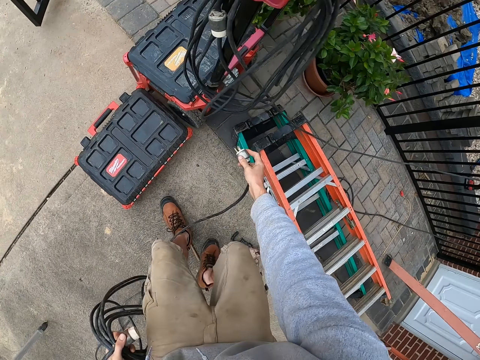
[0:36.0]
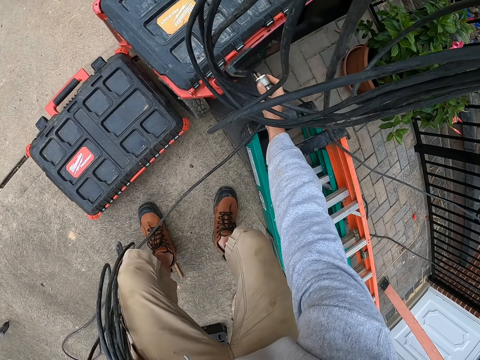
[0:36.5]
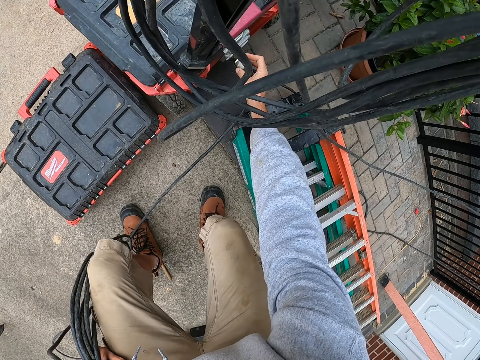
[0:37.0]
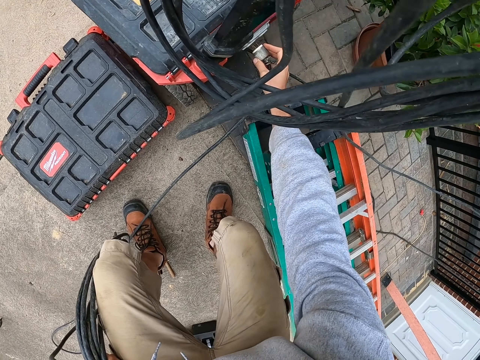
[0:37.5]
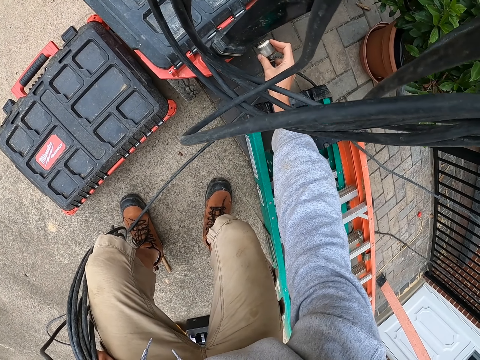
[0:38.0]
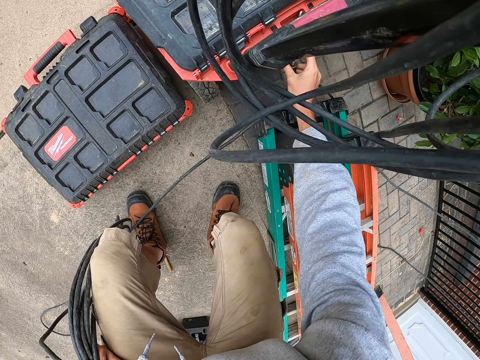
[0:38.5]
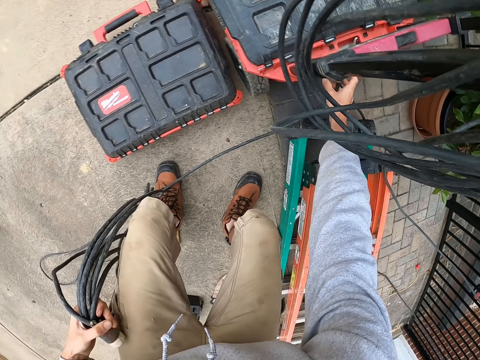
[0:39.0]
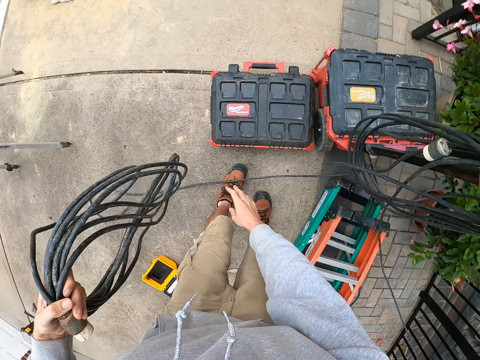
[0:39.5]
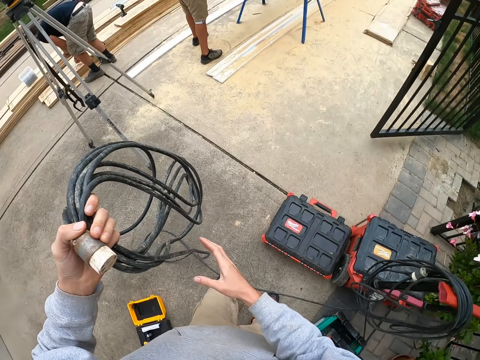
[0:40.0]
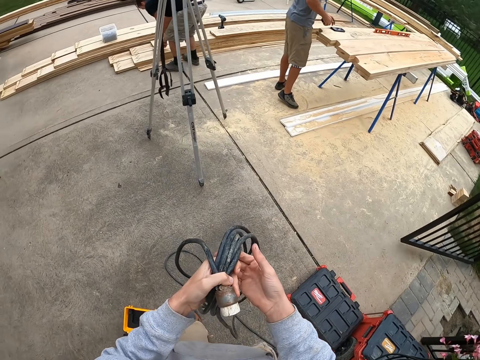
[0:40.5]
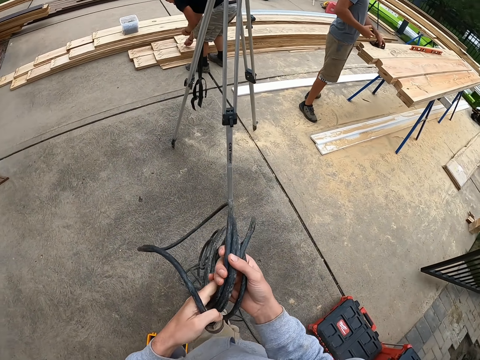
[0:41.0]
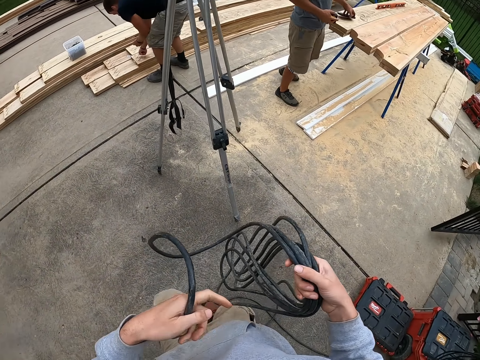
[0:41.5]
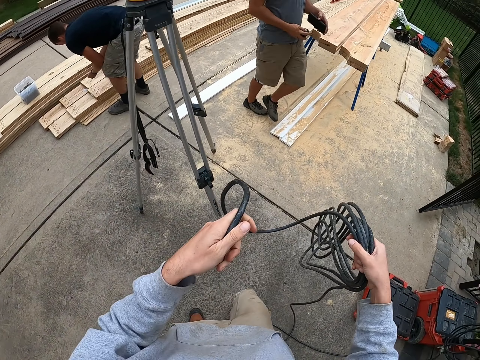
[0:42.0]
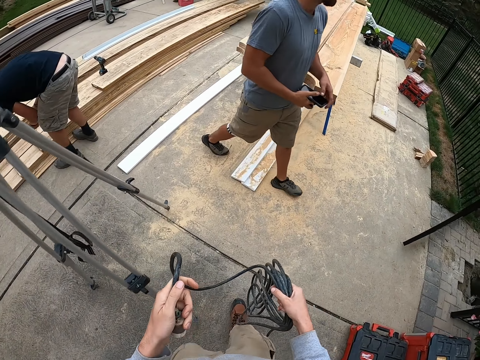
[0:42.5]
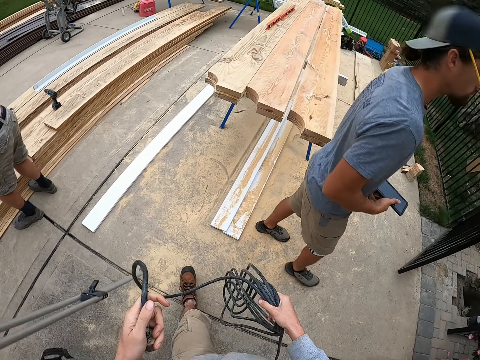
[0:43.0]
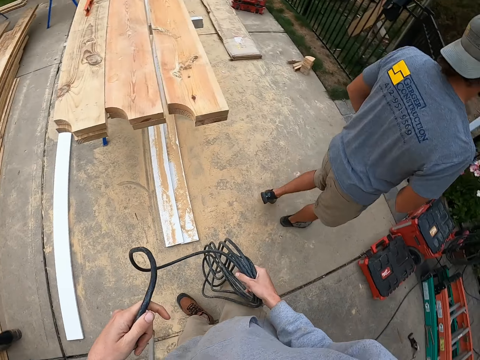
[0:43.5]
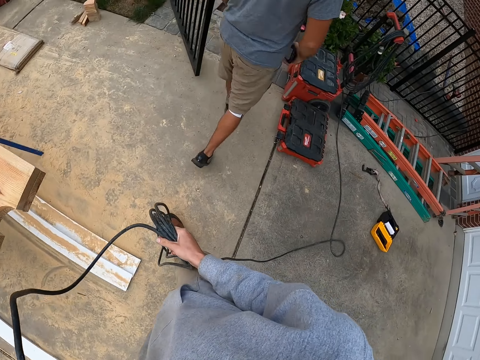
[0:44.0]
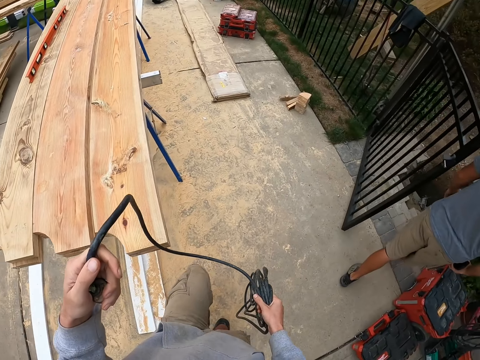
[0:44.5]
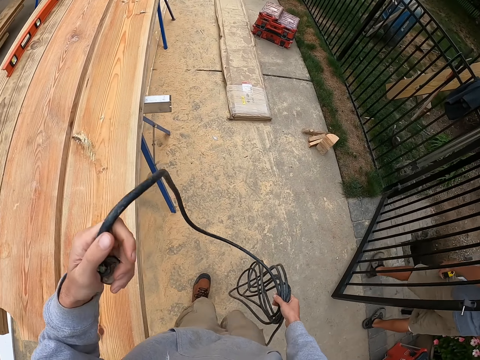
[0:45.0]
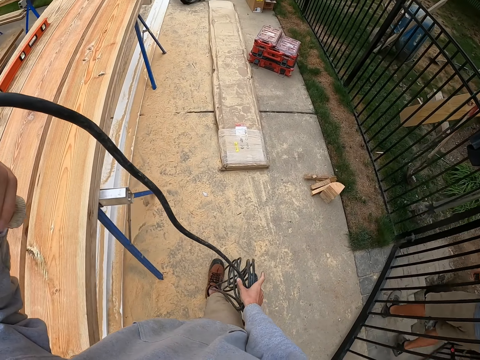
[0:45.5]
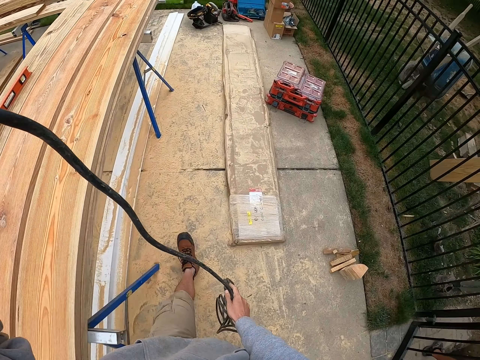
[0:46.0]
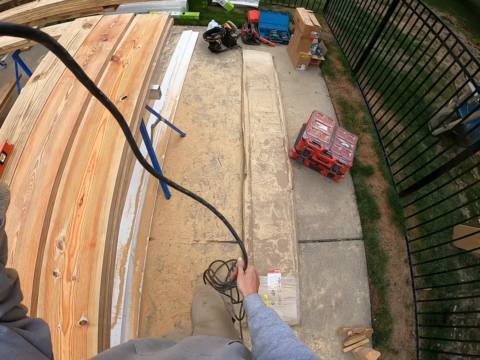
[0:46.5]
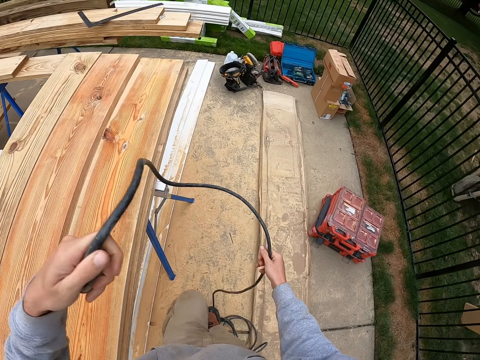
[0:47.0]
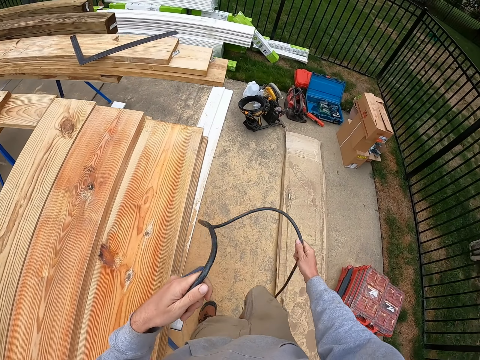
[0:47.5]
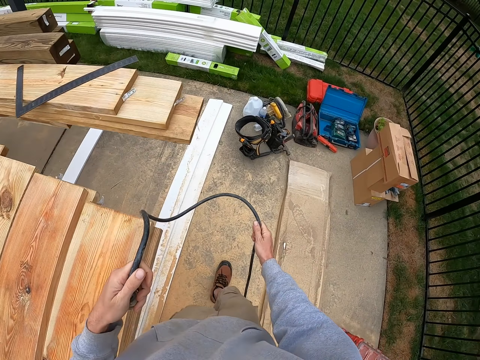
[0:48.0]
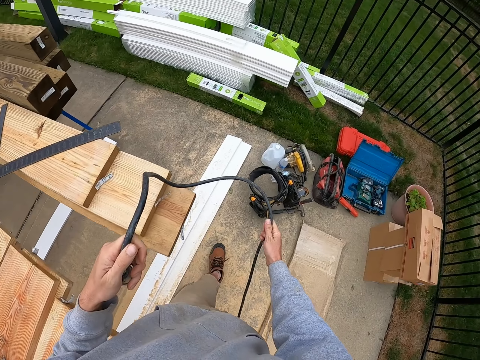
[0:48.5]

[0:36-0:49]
The camera wearer connects the cable on something. They touch a socket. They look around. They walk. They look around. They walk.

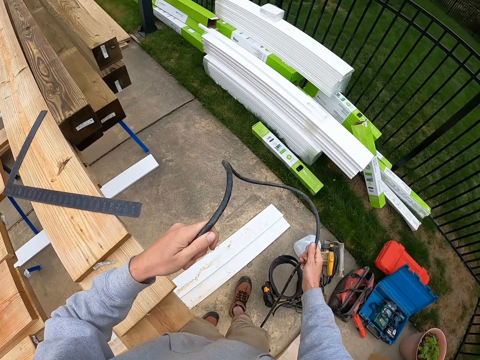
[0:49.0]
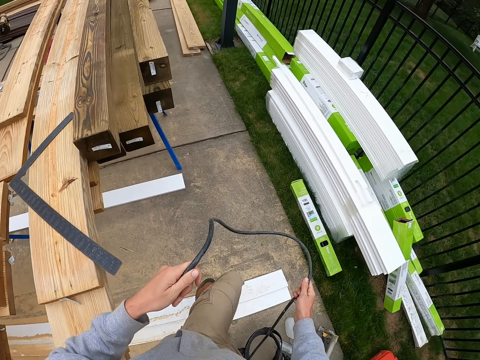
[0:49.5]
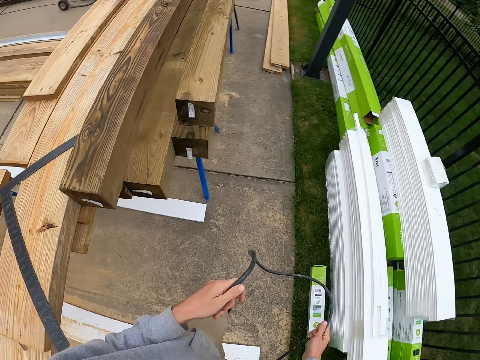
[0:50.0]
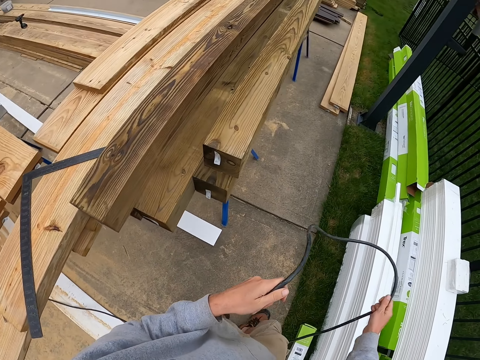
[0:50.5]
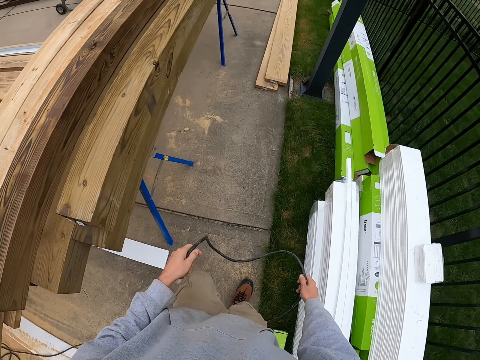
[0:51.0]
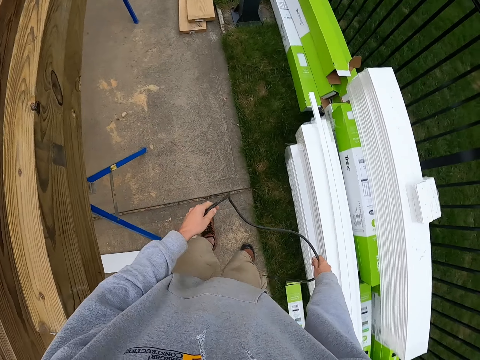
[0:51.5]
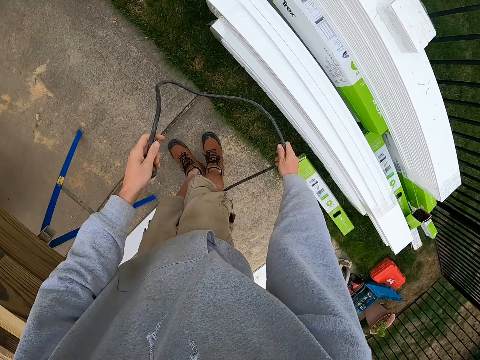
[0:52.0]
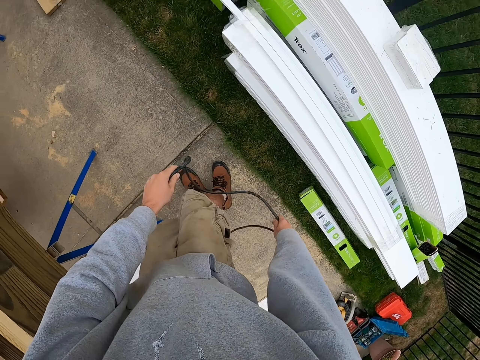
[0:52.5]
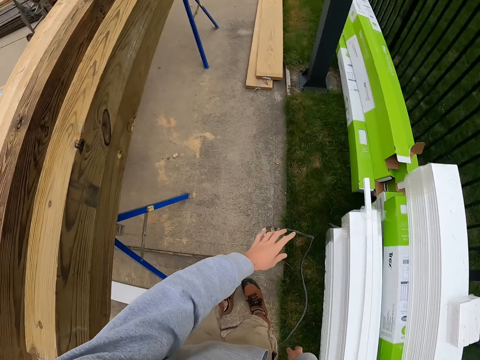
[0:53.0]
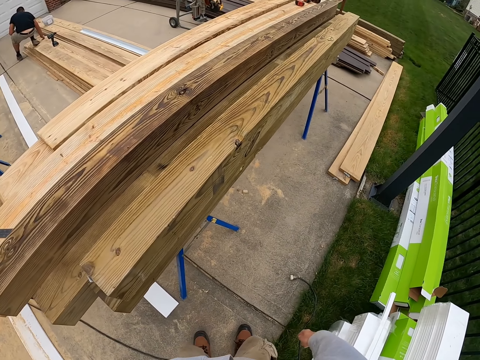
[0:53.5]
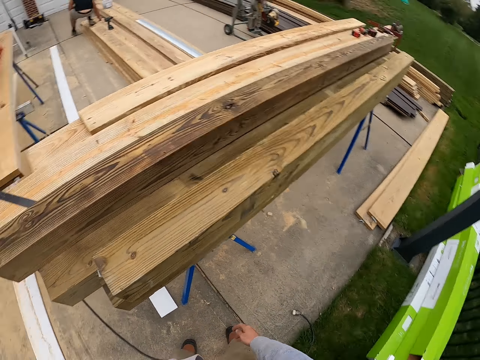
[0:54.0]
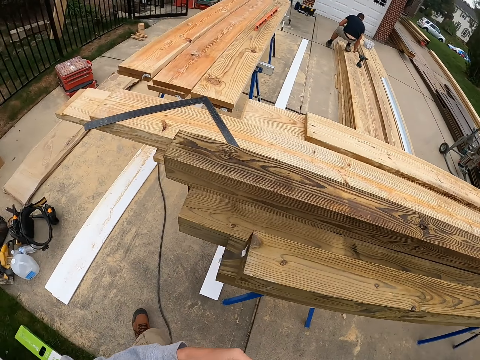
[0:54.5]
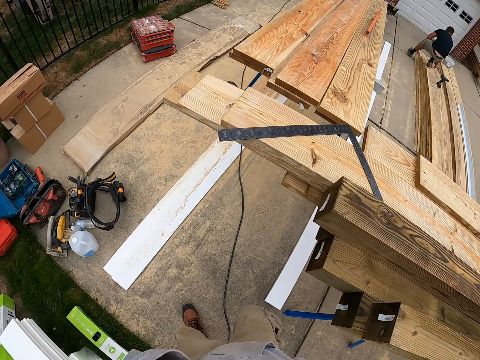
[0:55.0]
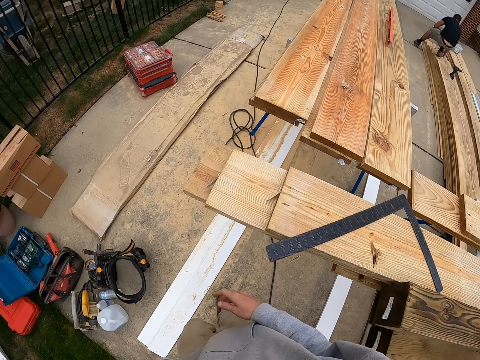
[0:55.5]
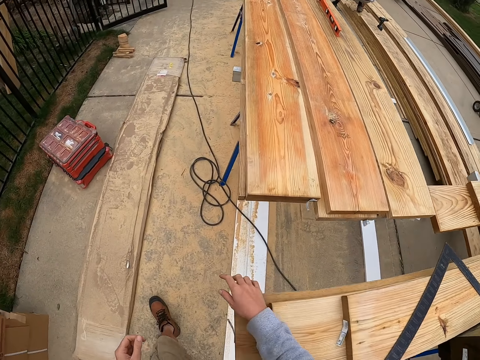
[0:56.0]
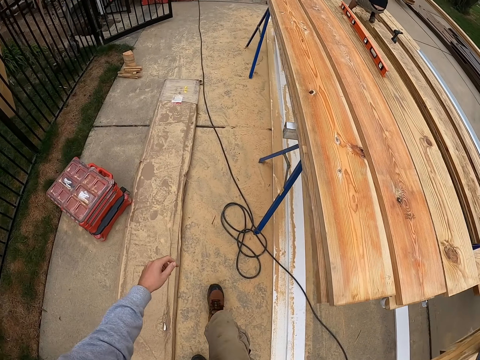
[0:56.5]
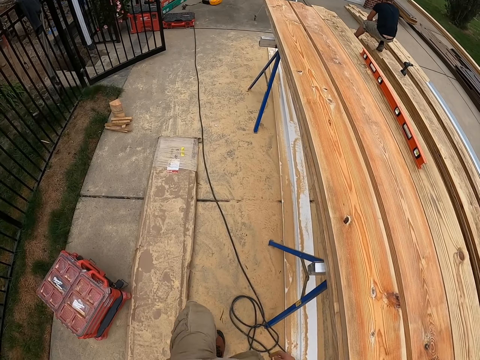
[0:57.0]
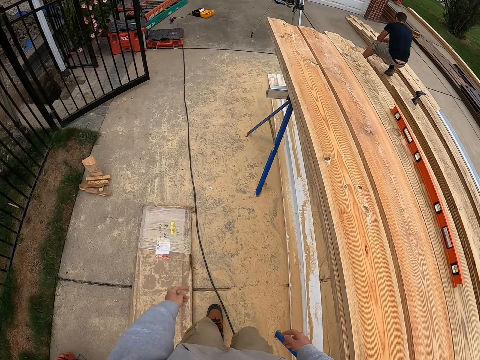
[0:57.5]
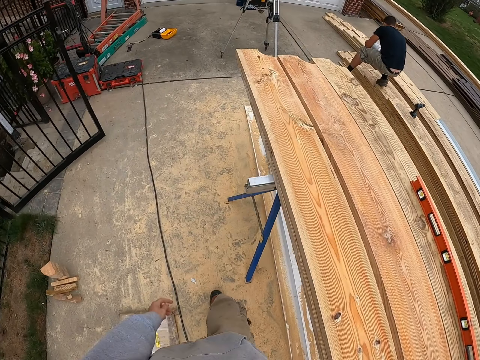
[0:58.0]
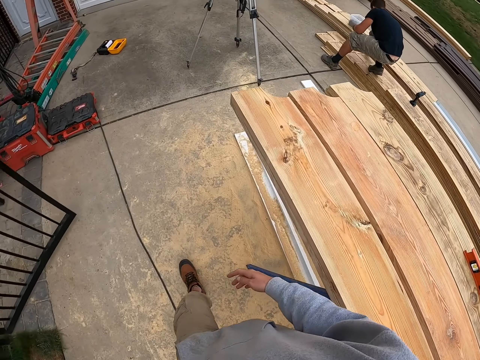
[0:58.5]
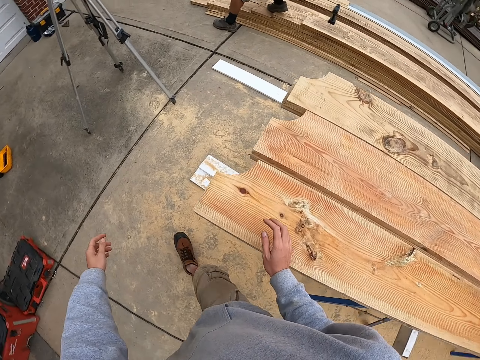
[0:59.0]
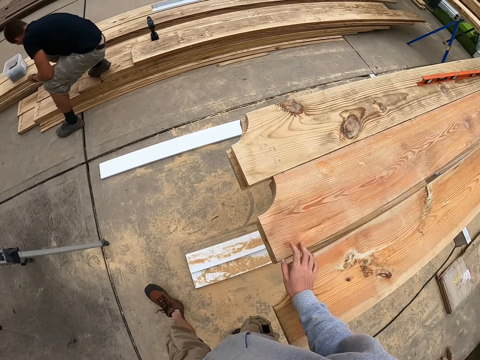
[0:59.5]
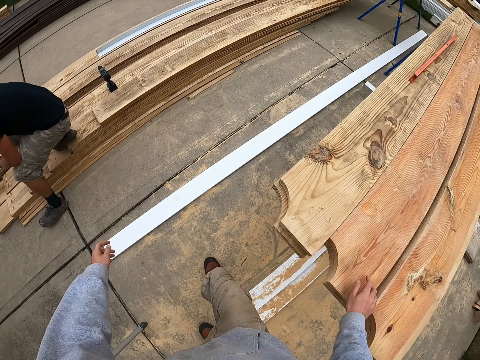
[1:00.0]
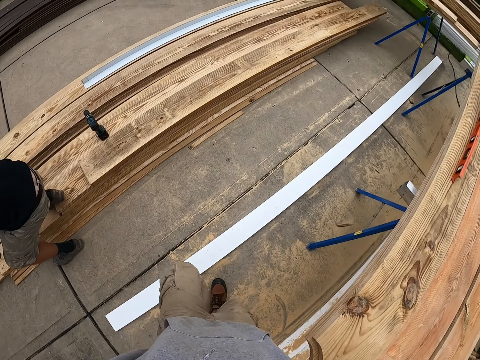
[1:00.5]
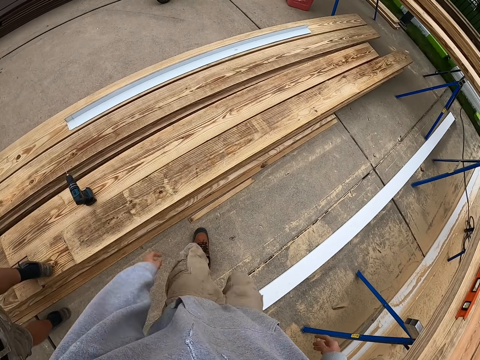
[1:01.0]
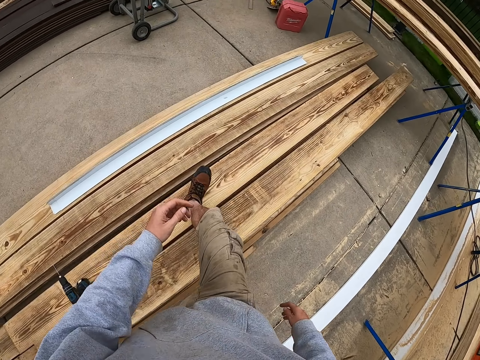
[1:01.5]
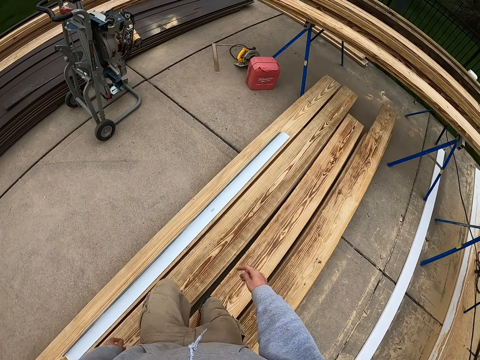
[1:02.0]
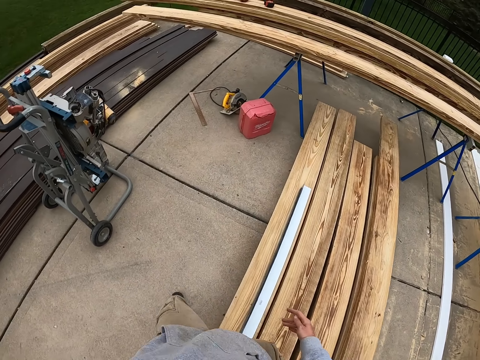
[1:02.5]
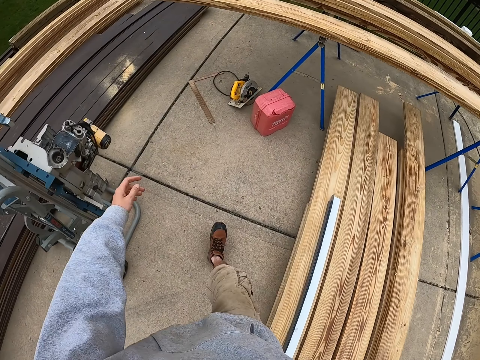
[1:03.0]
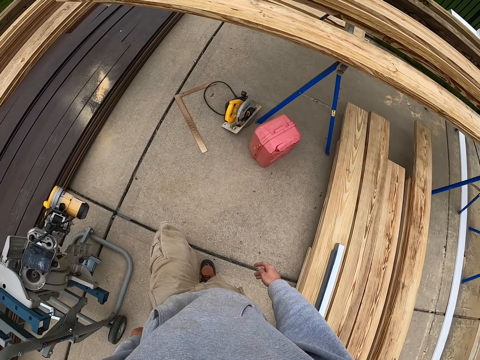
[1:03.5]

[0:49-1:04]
The camera wearer touches a wire. They walk. They put down the cable. They look around. They walk in the workshop. They touch a timber. They walk.
